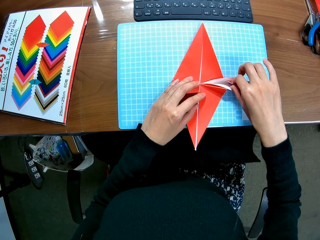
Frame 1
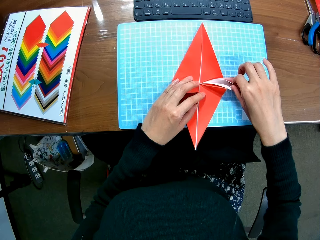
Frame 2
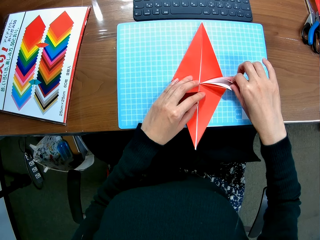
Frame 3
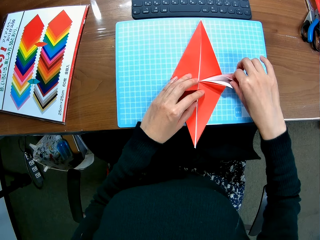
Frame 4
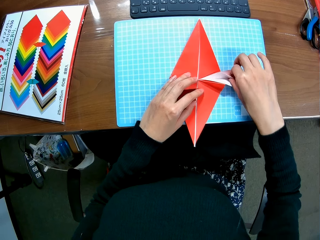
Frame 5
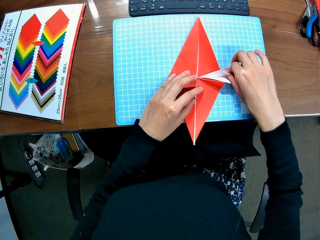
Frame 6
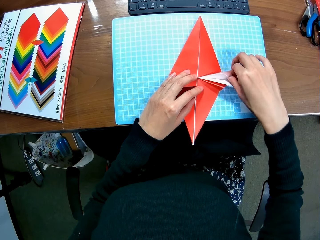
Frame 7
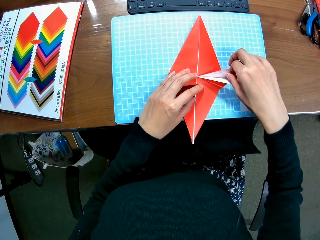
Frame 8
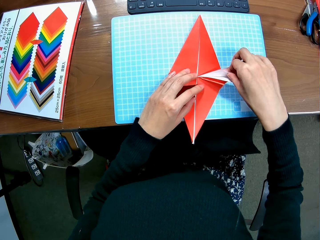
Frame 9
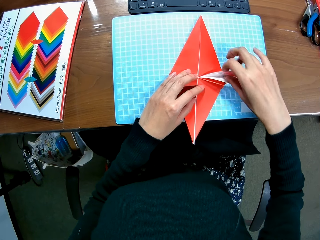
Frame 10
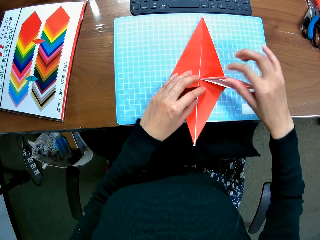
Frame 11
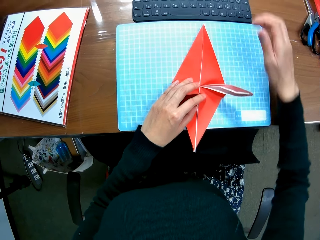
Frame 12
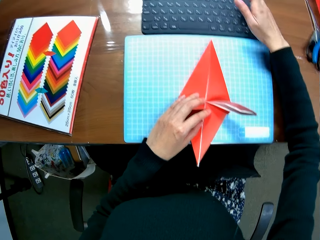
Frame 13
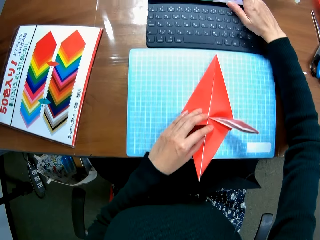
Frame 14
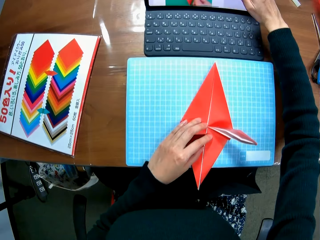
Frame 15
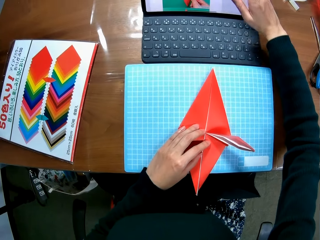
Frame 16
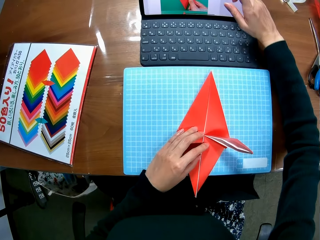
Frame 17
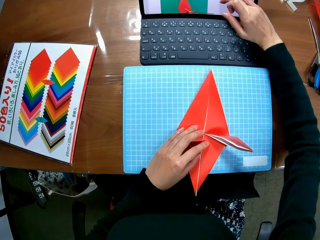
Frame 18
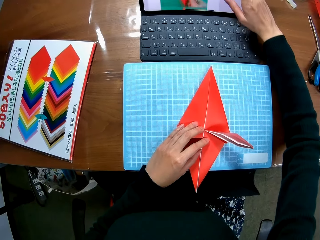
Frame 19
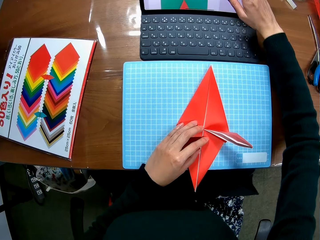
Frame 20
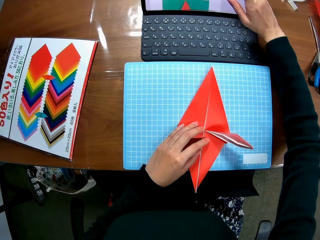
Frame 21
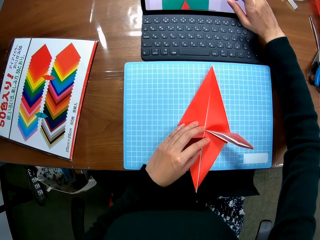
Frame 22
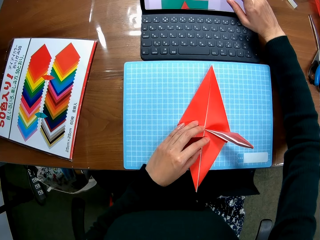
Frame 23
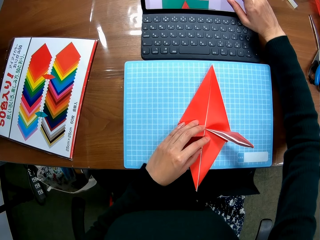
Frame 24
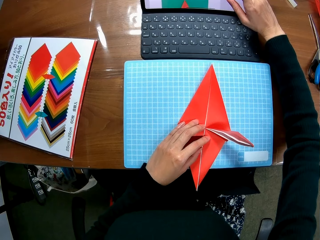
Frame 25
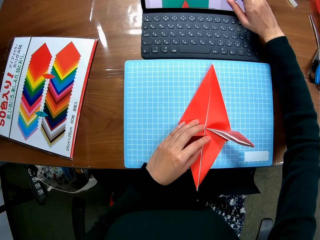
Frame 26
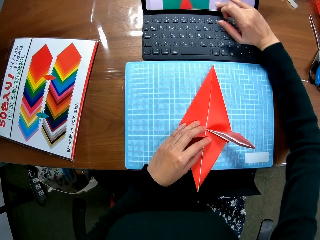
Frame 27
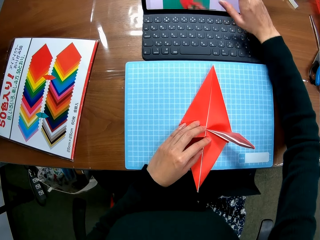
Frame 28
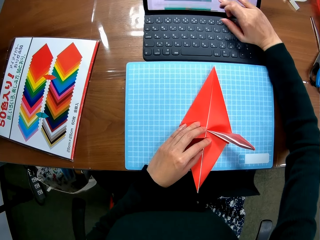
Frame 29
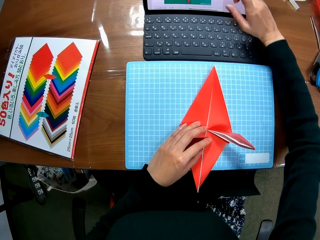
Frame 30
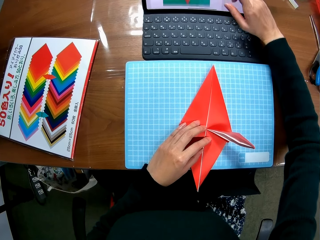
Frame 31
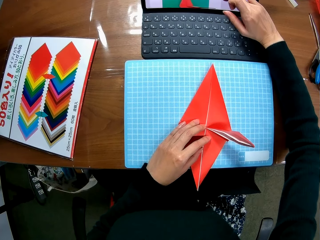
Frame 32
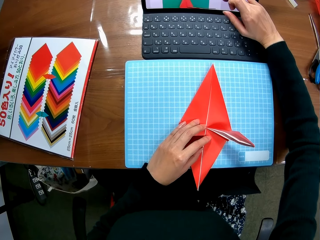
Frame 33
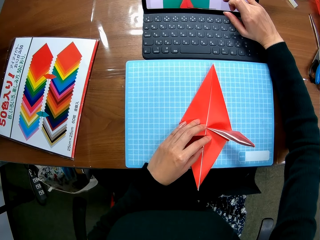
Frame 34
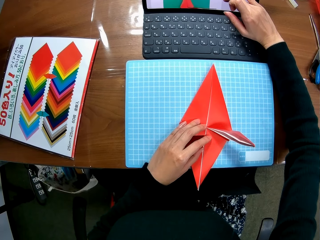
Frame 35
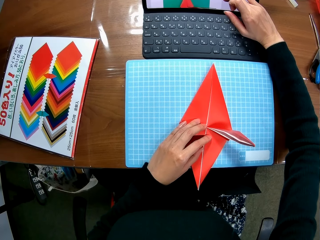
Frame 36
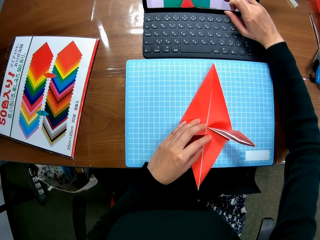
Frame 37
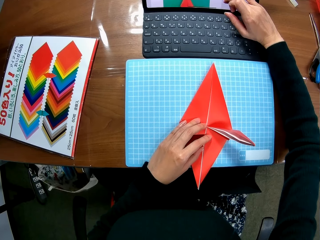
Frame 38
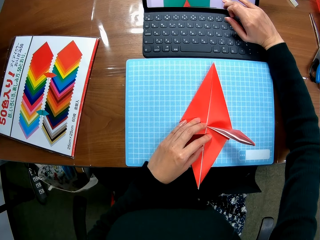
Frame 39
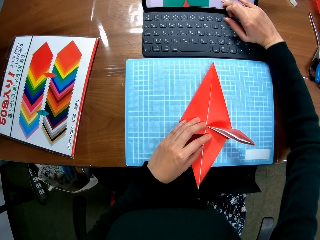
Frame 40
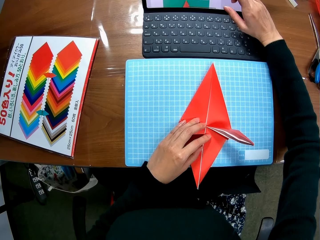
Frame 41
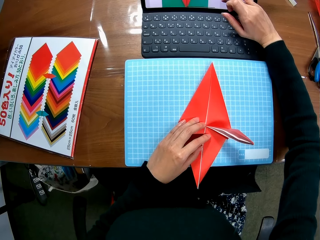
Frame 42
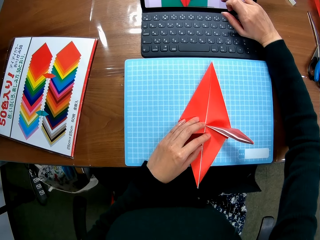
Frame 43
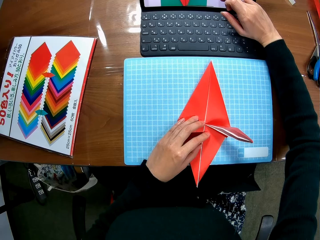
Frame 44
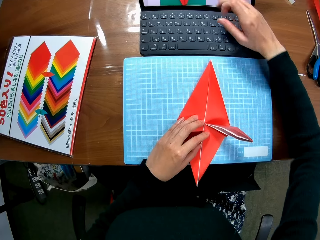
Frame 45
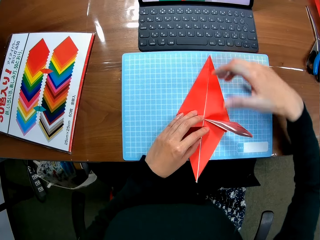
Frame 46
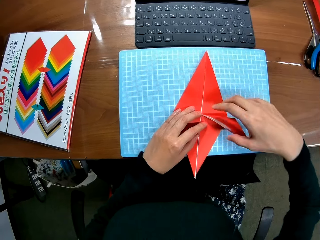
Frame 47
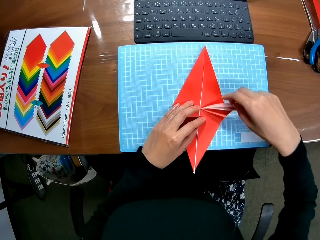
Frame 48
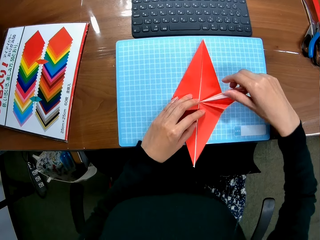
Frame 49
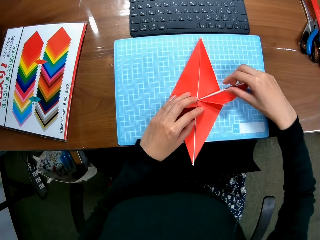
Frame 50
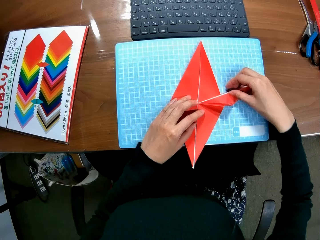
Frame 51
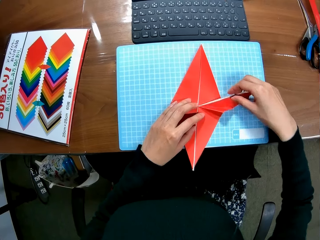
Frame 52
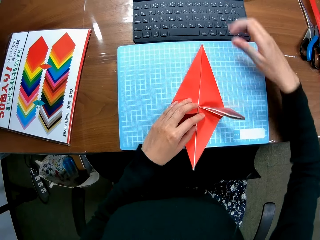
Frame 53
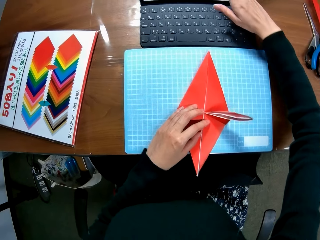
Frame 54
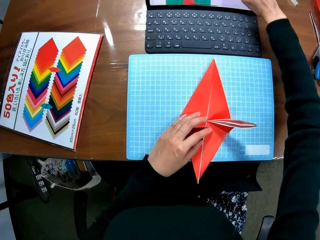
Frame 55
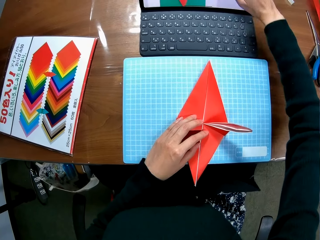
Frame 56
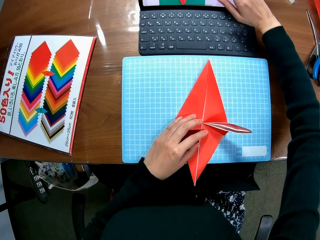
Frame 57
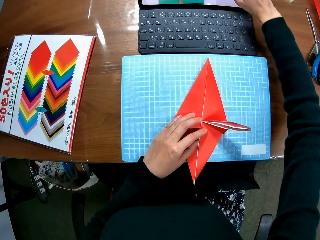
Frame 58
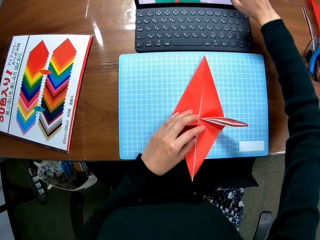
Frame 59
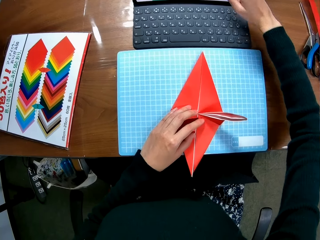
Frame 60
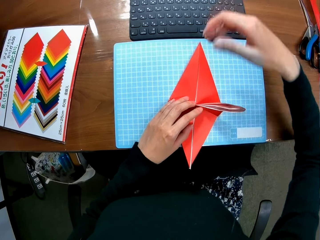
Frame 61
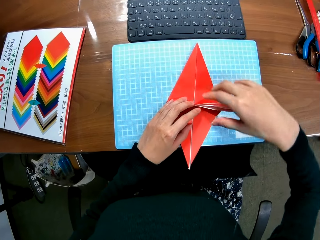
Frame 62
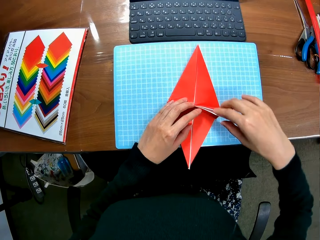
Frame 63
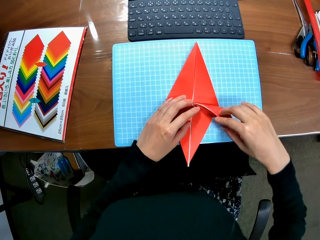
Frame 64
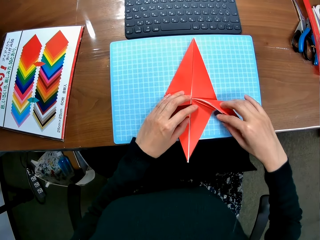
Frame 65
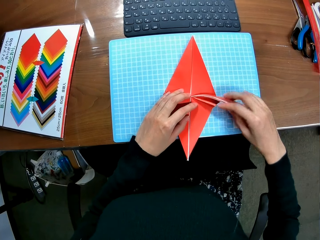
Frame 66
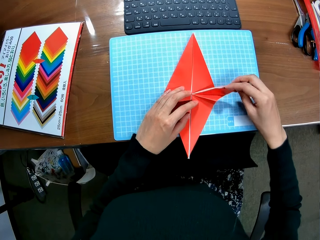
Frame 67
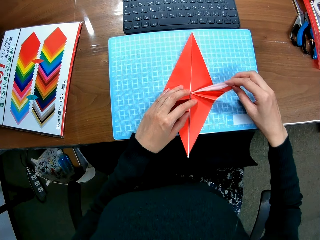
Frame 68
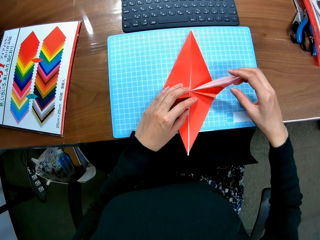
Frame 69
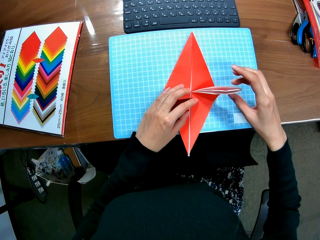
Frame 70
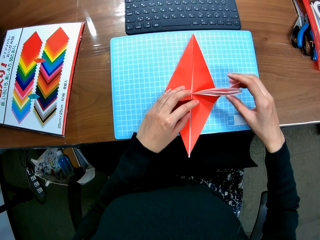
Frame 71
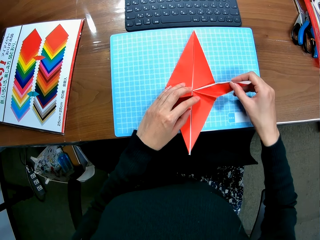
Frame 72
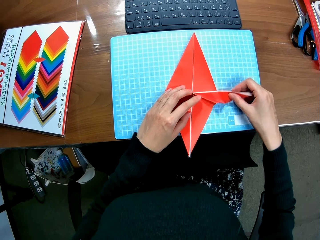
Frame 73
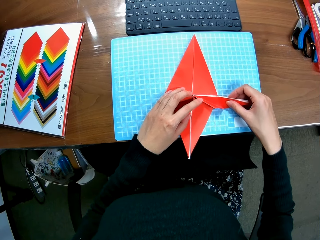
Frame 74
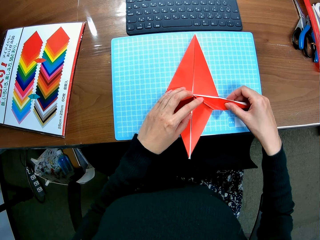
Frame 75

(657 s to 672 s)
The camera wearer scrolls up the screen of the laptop with her right hand. She scrolls down the screen of the laptop with her right hand. She folds the paper craft. She scrolls up the screen of the laptop with her right hand. She folds the paper craft.

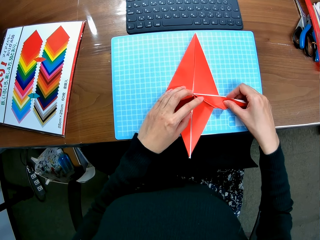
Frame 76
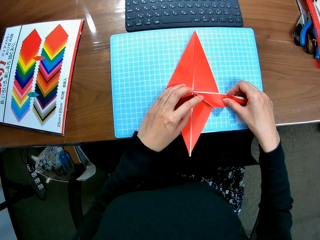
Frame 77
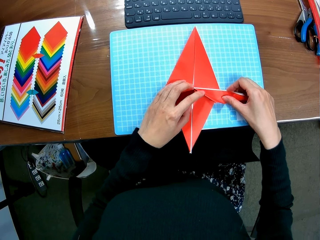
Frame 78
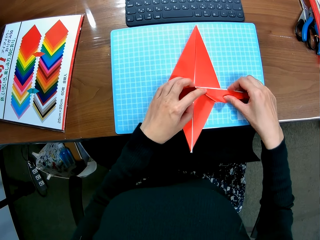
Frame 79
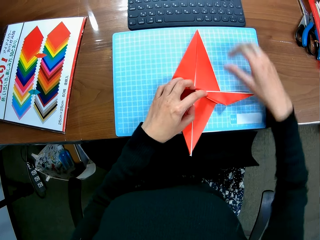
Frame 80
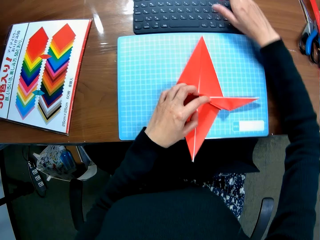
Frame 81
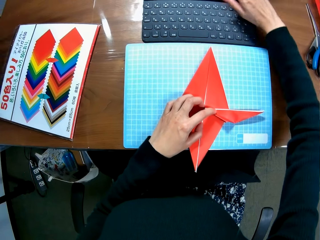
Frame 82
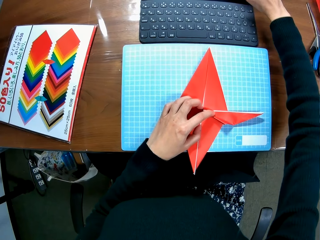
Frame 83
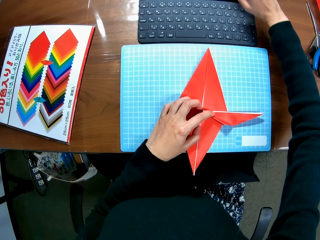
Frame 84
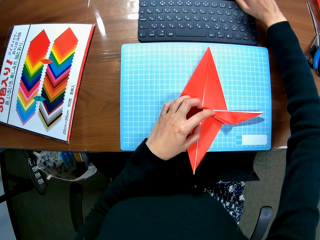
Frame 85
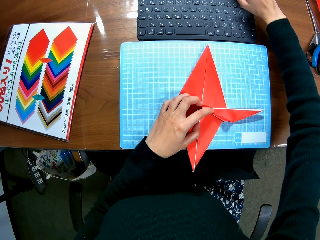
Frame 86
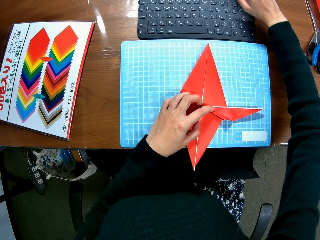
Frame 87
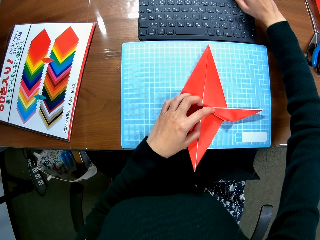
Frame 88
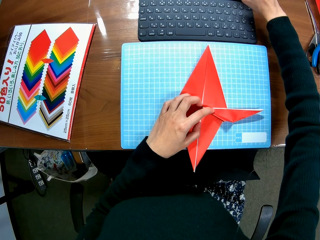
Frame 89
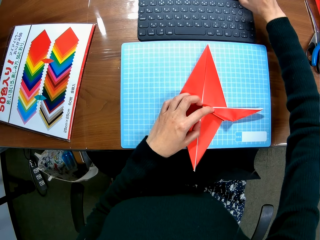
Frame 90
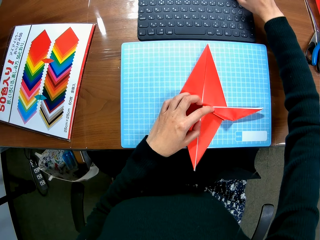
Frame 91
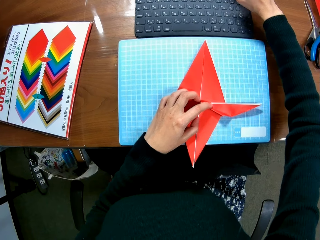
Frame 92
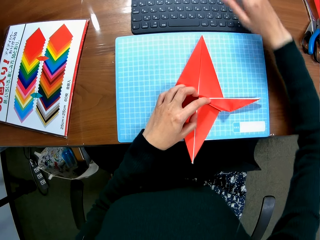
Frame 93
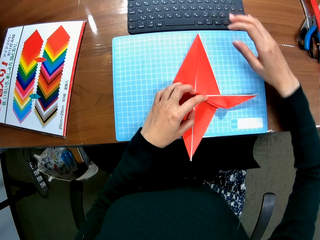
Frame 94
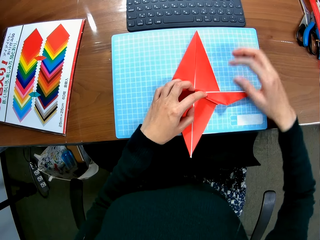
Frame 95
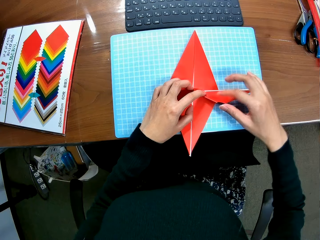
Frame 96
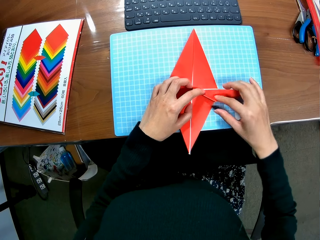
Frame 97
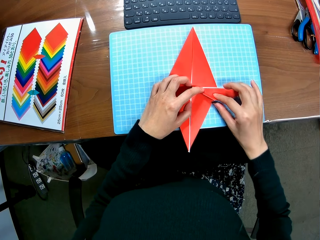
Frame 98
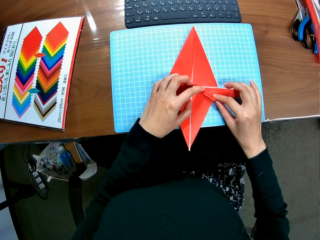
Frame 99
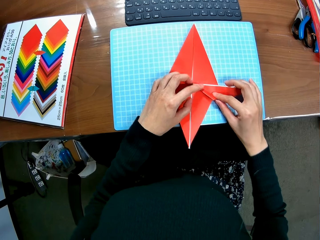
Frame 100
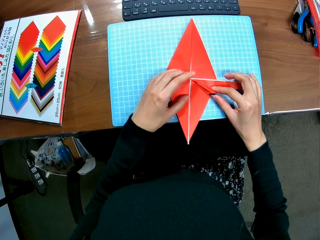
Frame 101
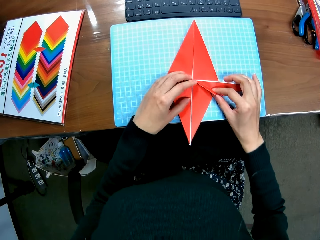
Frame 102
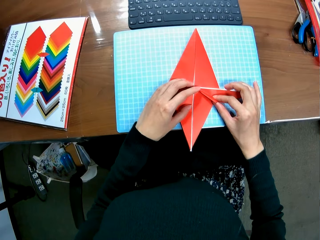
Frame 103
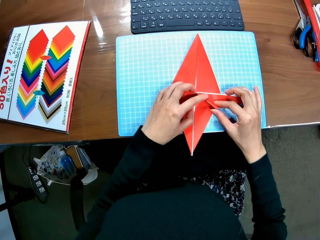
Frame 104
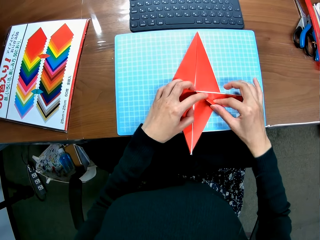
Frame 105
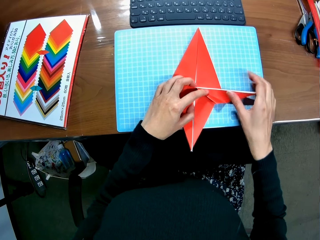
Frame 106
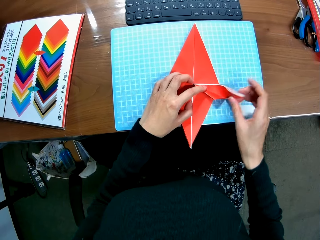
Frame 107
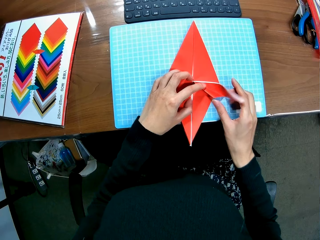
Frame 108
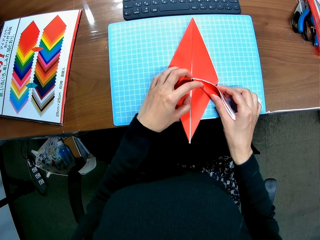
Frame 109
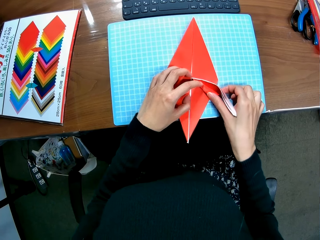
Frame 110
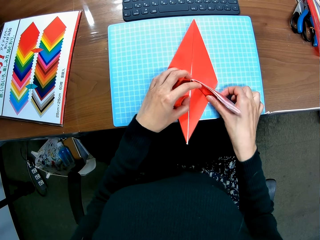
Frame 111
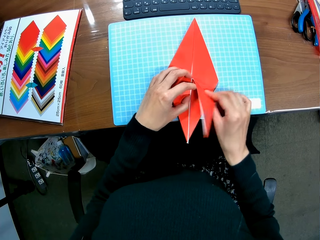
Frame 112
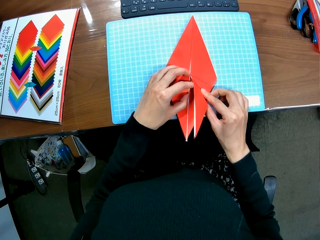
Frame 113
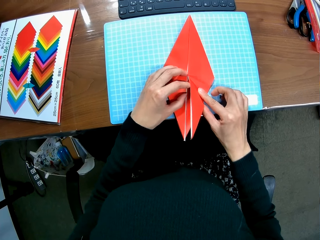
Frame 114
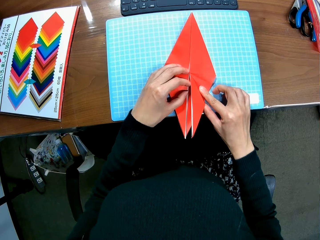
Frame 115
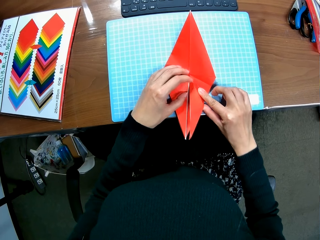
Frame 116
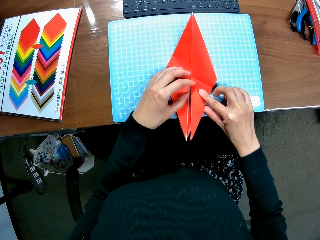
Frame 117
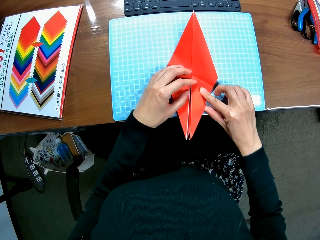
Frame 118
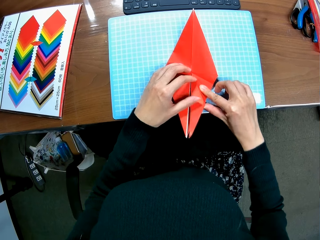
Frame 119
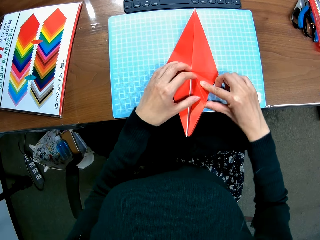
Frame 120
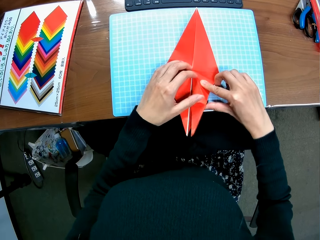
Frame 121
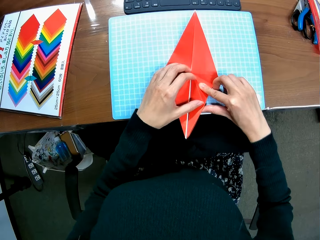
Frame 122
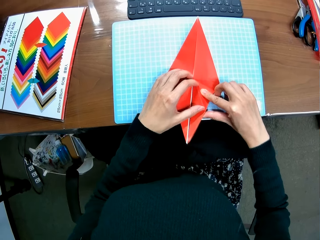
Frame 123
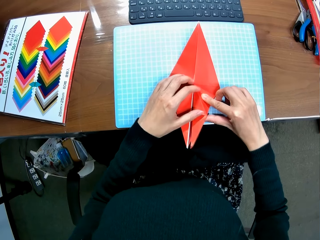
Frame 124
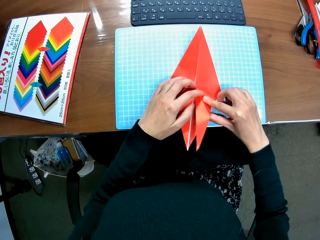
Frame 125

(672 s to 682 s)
The camera wearer scrolls up the screen of the laptop with her right hand. She folds the paper craft.
